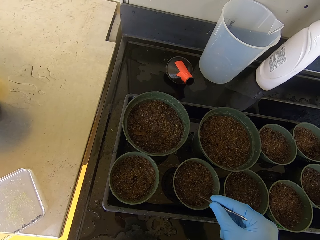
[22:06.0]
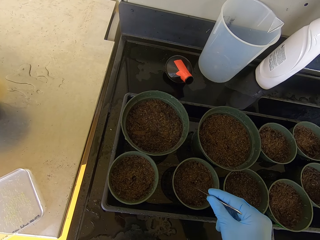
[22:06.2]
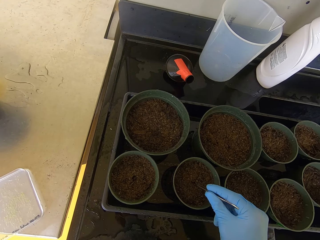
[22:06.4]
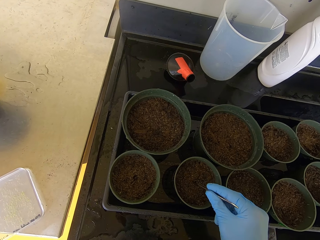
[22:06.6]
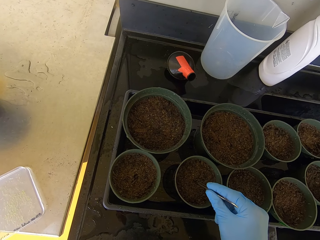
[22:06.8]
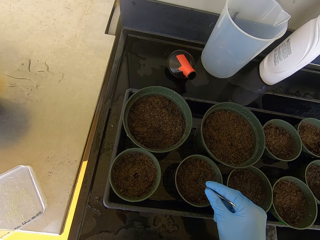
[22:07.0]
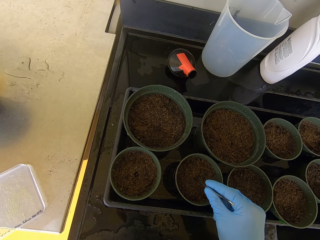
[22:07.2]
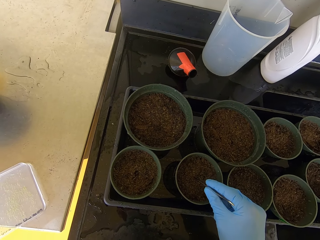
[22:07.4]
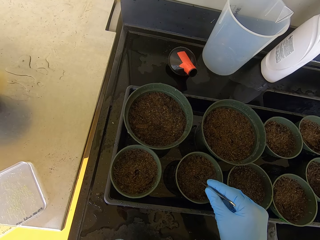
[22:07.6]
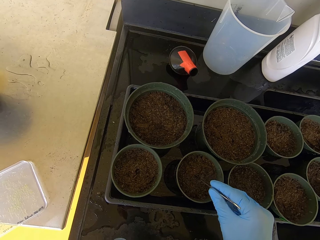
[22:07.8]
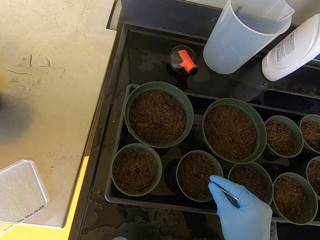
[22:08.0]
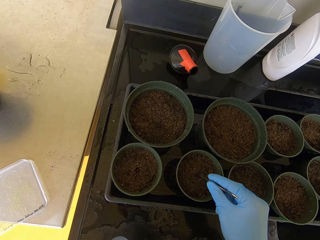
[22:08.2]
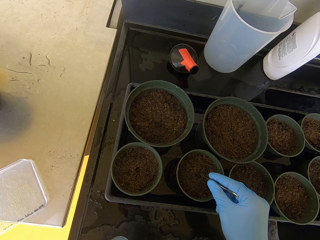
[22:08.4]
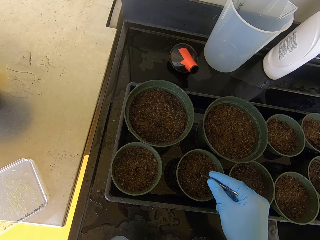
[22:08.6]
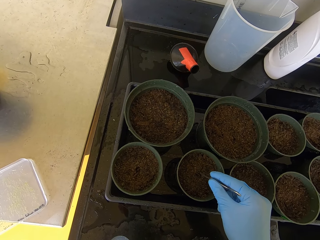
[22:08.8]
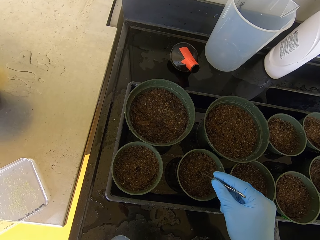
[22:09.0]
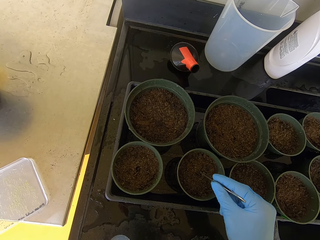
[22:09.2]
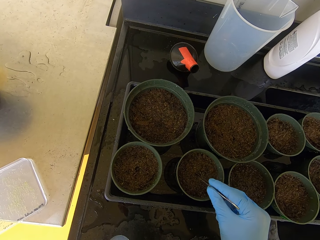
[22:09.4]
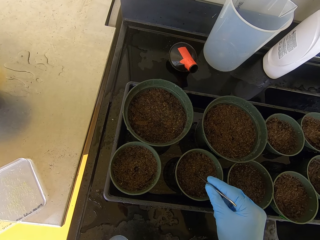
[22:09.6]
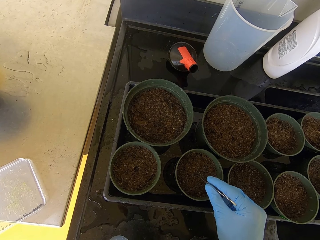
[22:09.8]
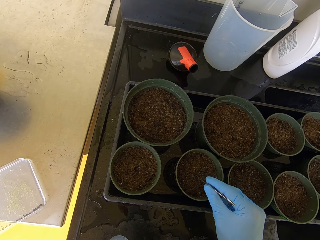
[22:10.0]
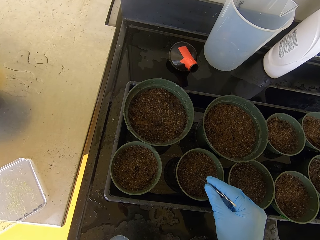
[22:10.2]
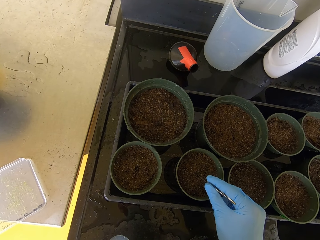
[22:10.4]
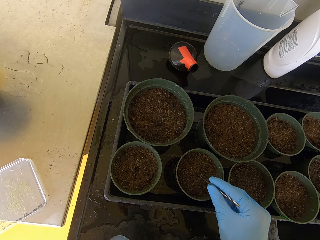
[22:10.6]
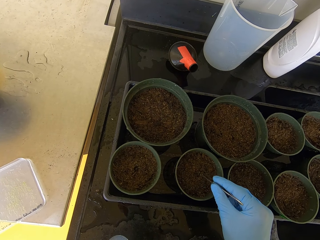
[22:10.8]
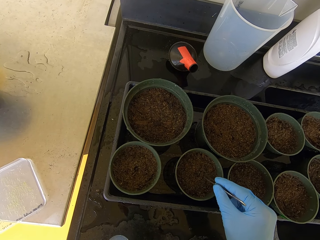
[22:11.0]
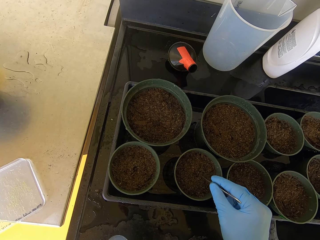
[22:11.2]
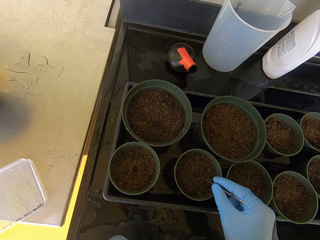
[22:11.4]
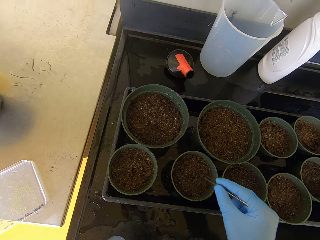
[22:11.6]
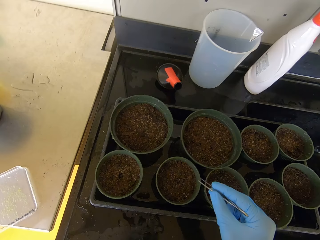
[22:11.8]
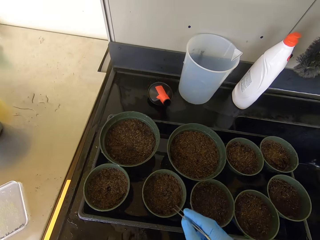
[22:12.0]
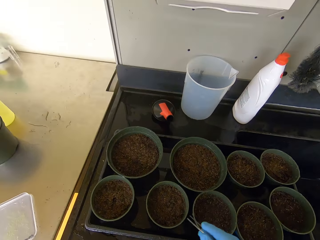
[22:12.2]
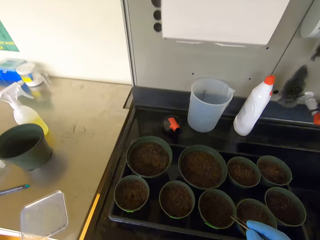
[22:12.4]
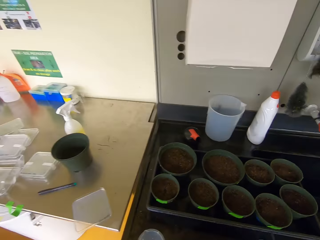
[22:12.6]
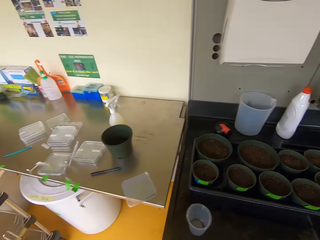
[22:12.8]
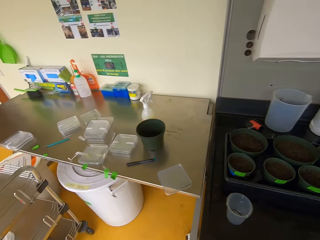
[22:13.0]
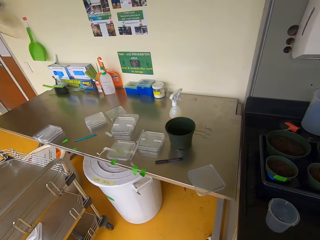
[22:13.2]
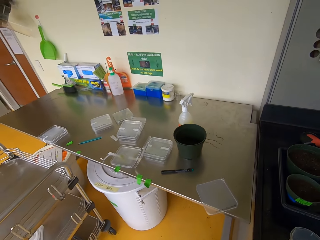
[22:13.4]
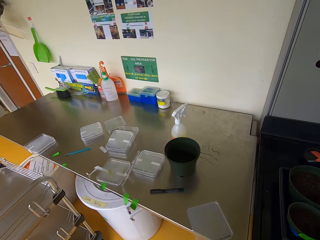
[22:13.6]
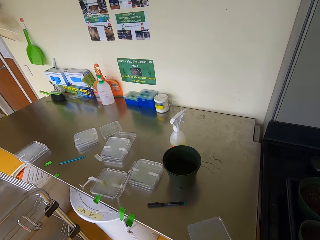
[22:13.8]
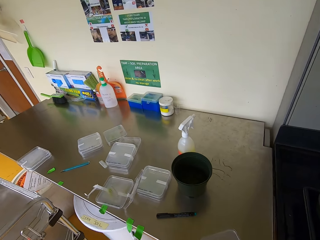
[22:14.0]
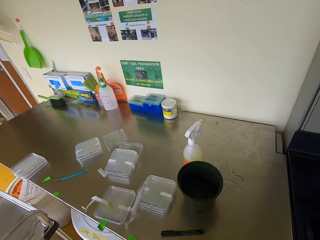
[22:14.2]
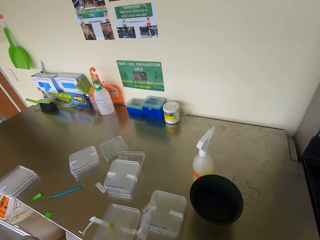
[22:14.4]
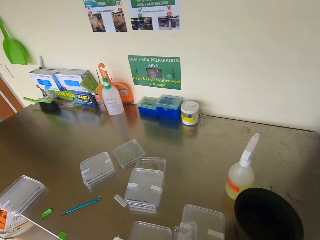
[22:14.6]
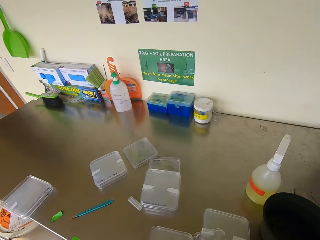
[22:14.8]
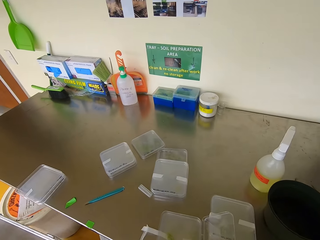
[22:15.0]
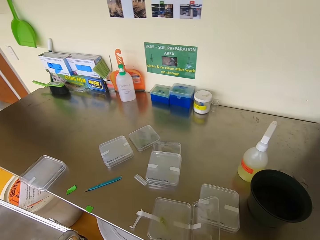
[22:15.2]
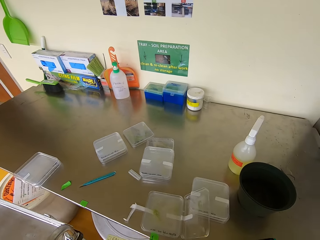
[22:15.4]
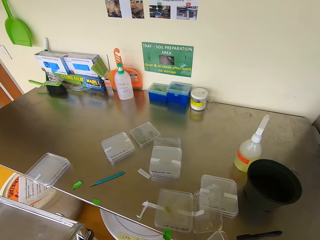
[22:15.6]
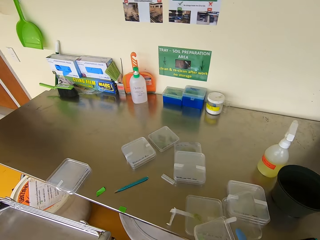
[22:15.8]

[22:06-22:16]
The camera wearer lifts a hand. They walk around the lab. They look around.

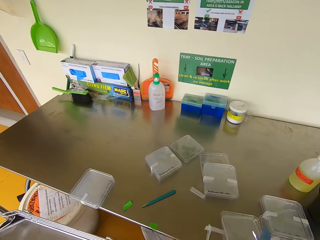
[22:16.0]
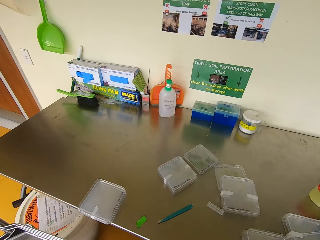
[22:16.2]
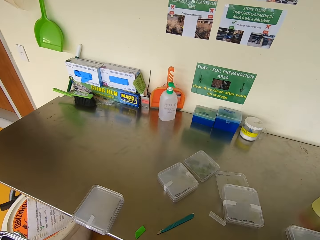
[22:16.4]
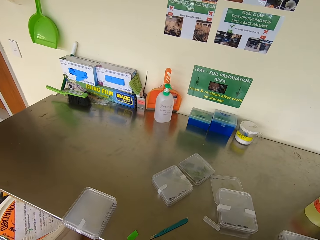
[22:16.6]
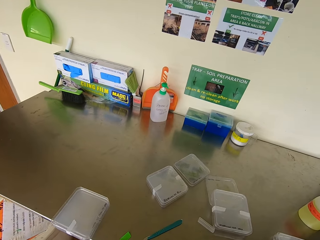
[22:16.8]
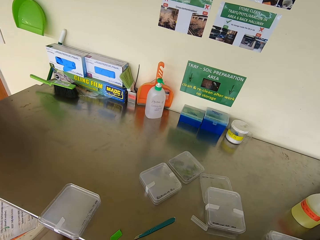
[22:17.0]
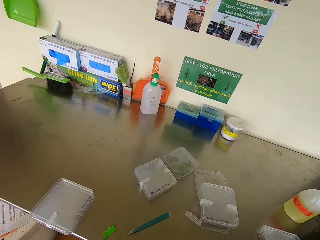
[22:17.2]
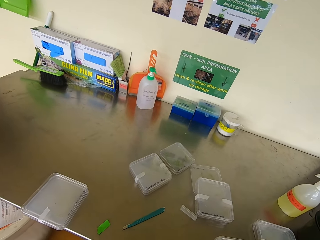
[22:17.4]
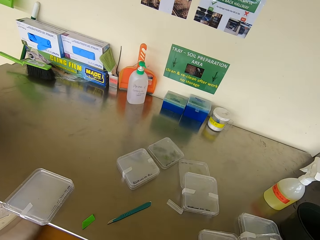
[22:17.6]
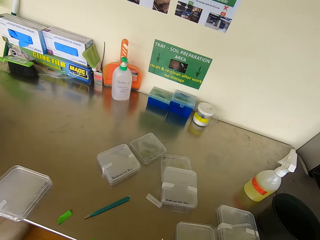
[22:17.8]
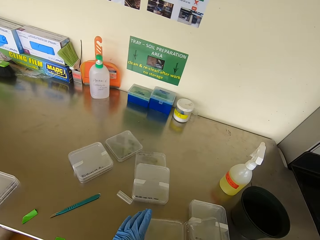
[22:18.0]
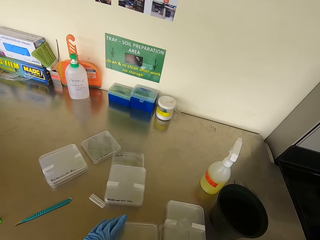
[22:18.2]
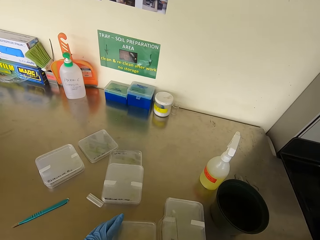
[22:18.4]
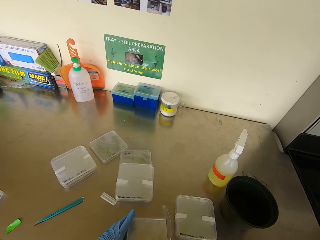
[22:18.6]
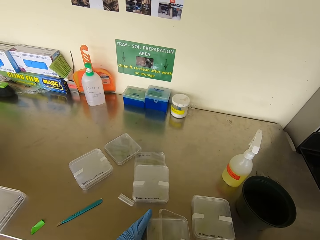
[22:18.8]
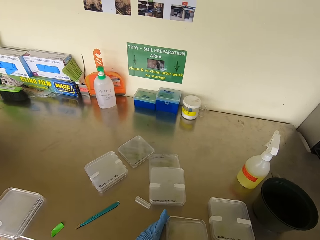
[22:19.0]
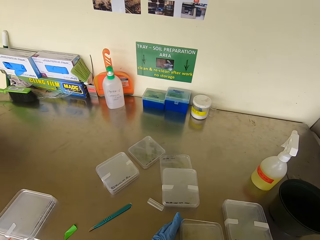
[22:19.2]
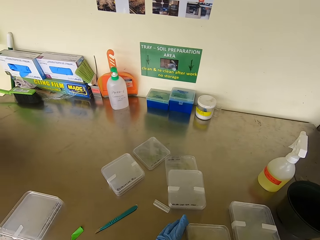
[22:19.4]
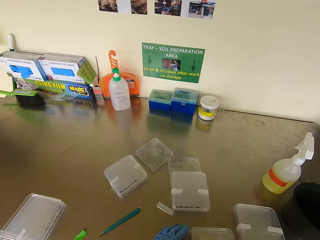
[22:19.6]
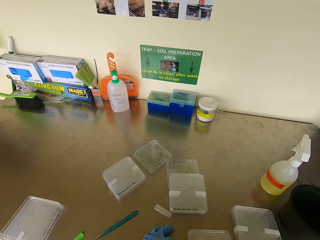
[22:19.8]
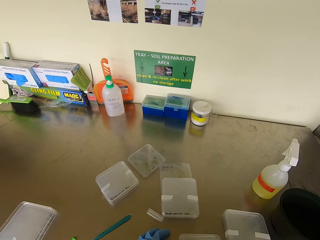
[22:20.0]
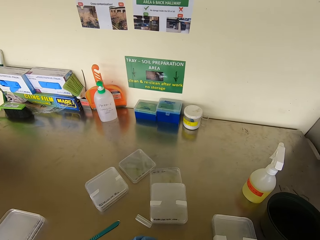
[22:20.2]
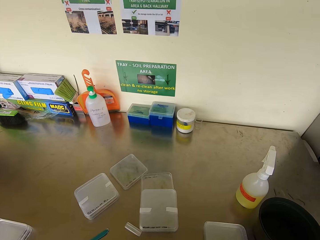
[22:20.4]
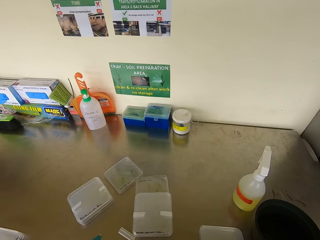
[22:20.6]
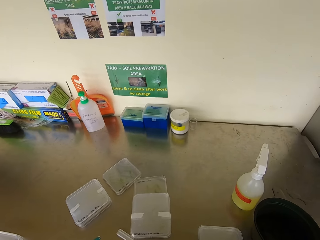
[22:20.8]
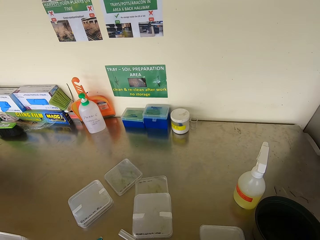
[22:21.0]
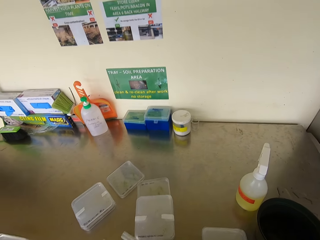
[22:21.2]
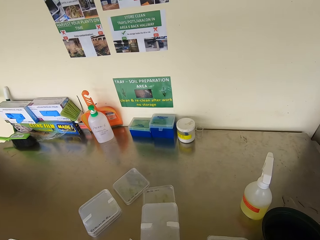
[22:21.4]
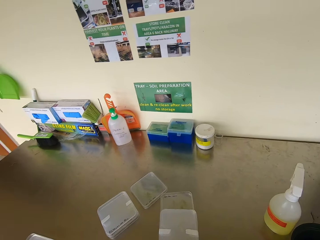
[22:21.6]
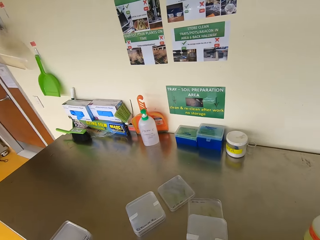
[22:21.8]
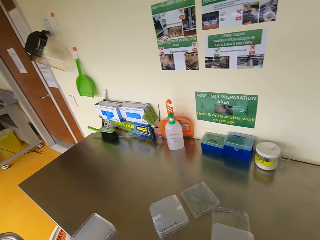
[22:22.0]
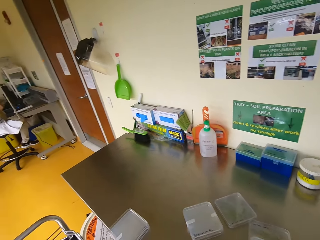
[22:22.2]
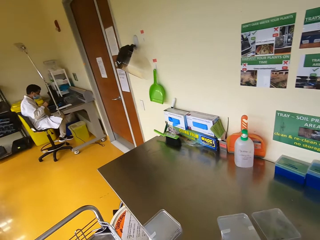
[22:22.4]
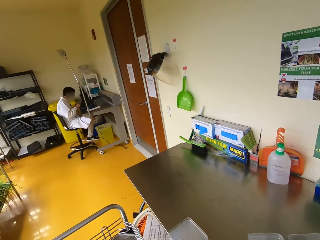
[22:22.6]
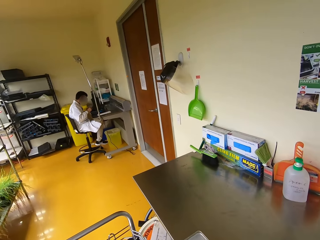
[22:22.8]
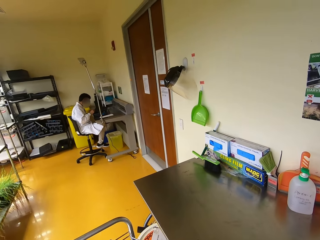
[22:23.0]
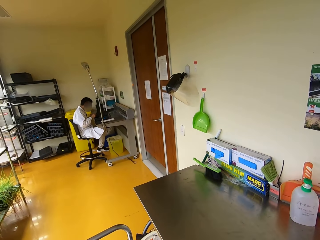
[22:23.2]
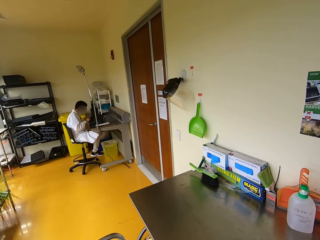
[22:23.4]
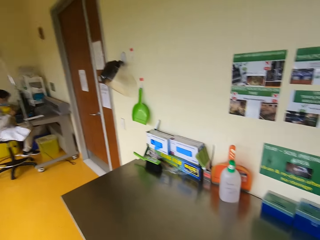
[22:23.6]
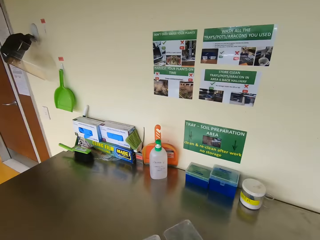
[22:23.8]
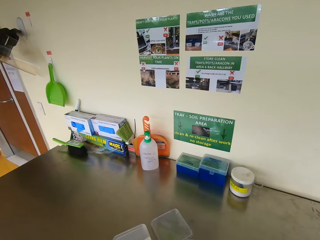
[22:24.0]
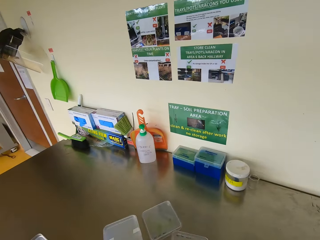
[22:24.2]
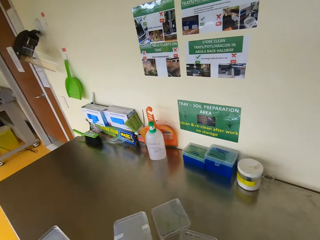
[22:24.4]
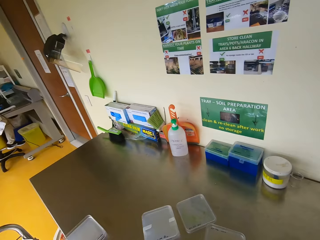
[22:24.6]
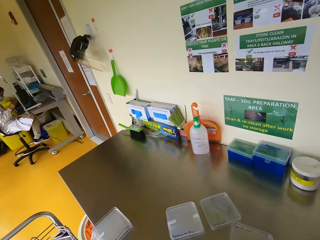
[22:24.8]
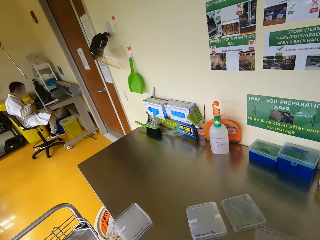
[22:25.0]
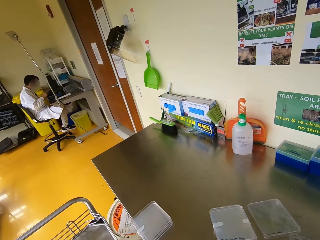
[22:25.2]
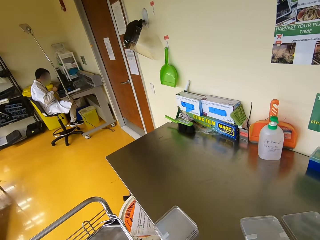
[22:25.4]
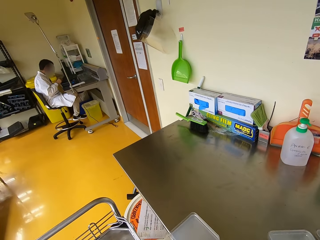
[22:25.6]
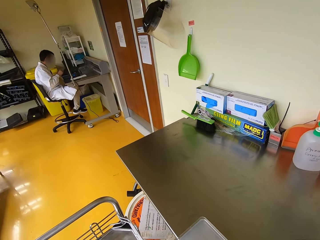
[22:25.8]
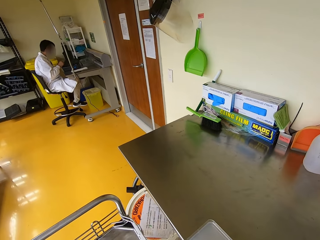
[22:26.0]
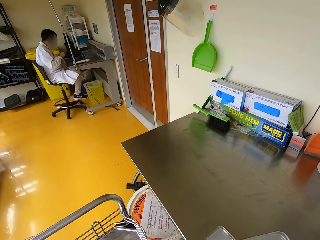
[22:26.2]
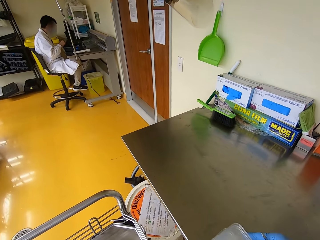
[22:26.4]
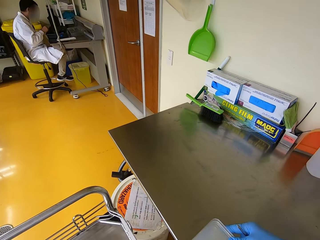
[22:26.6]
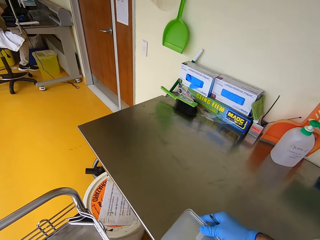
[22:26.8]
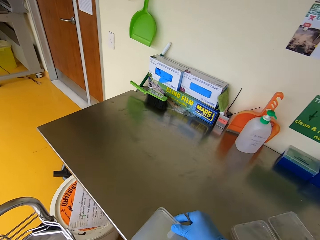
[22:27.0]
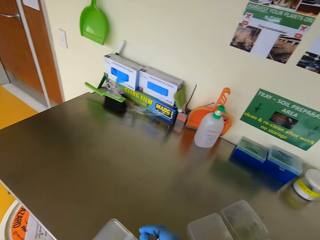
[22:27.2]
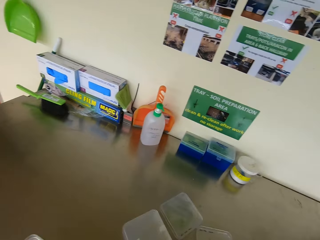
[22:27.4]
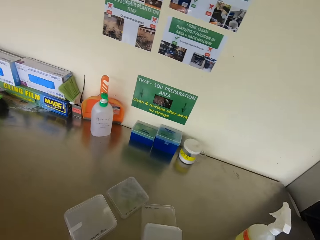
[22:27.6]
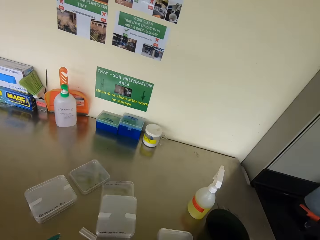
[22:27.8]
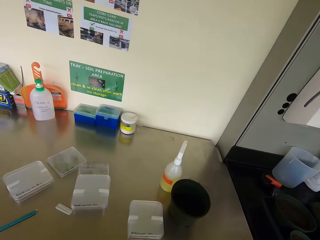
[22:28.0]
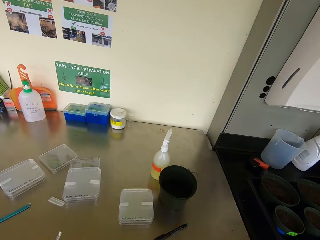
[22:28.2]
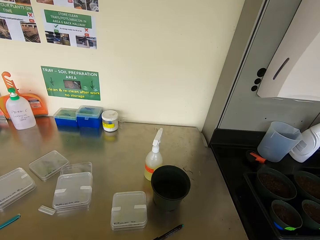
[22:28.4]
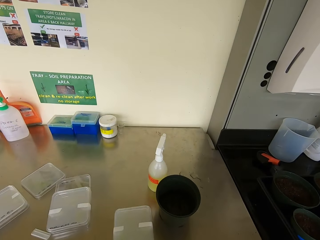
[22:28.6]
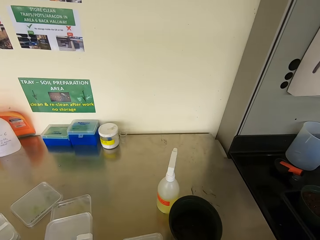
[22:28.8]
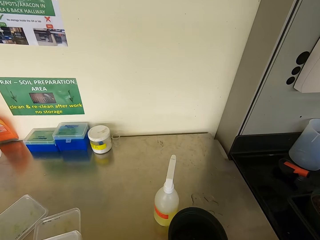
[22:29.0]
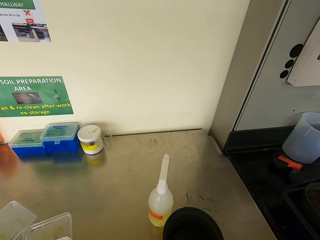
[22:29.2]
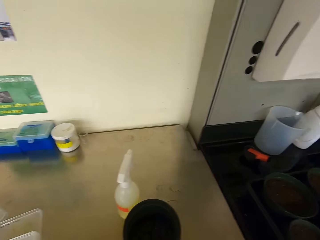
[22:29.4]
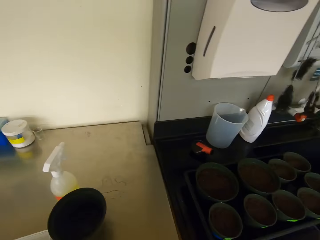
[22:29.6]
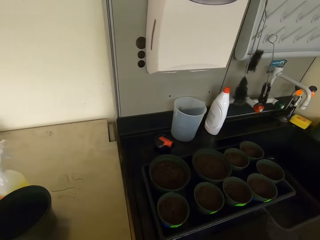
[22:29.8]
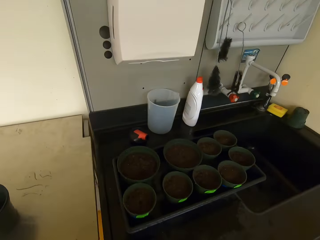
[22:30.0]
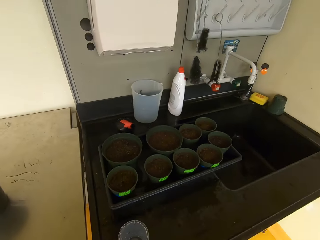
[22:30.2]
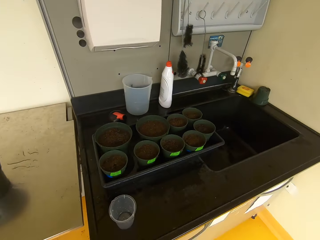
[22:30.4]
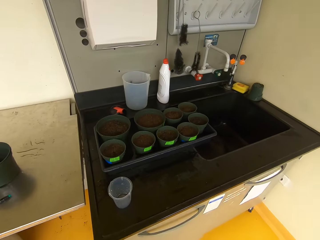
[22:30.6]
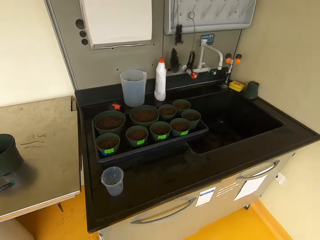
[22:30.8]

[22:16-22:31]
The camera wearer puts a case down. They close the container on the table. They look around. They put the case down. They look around.
